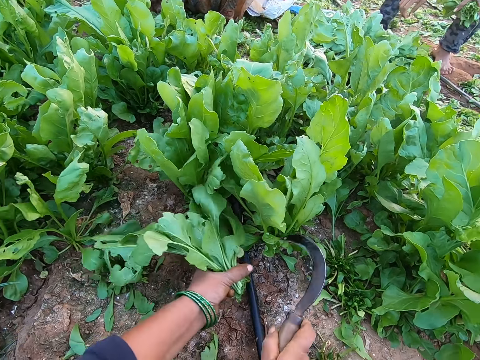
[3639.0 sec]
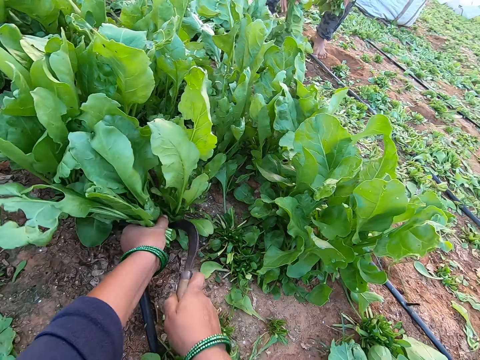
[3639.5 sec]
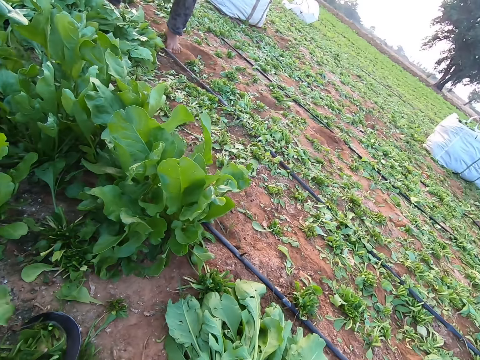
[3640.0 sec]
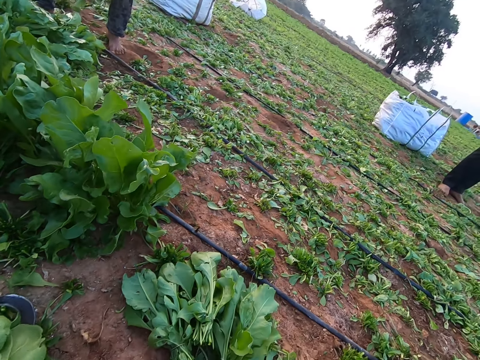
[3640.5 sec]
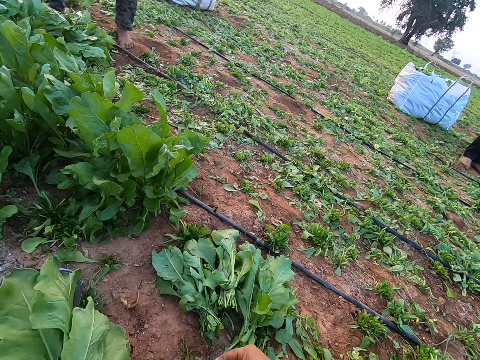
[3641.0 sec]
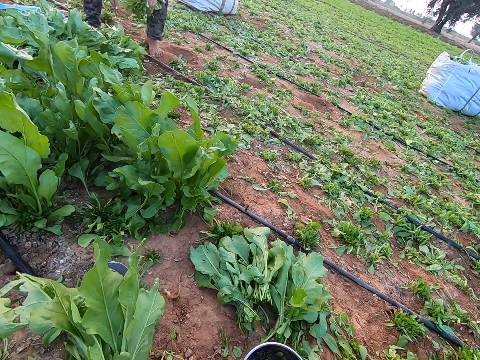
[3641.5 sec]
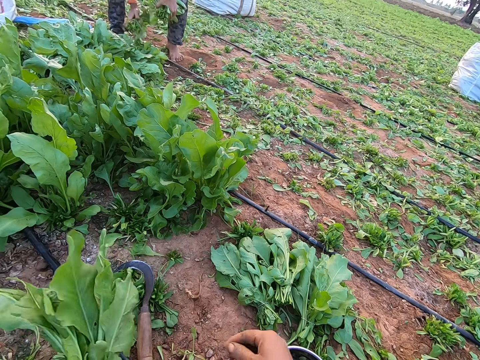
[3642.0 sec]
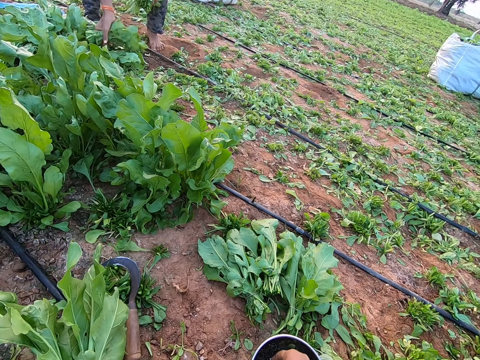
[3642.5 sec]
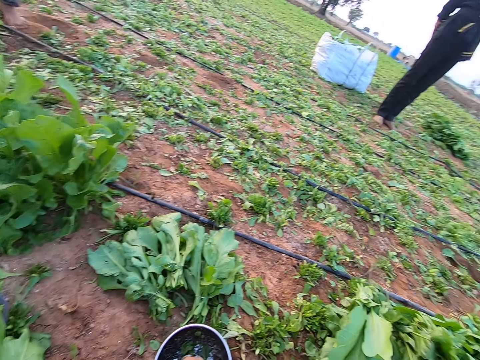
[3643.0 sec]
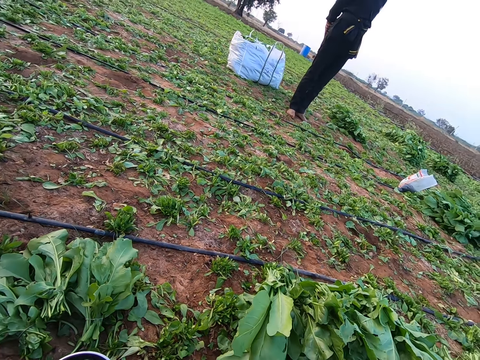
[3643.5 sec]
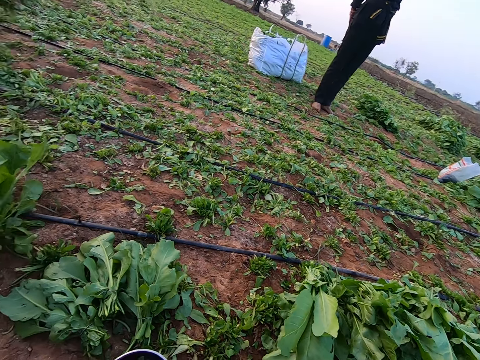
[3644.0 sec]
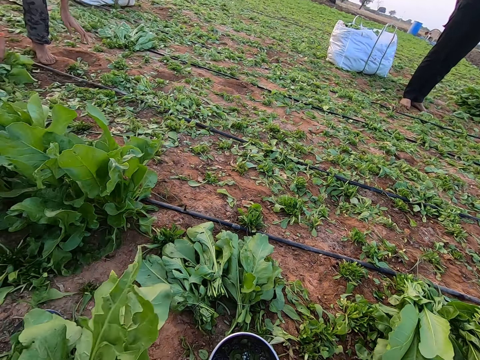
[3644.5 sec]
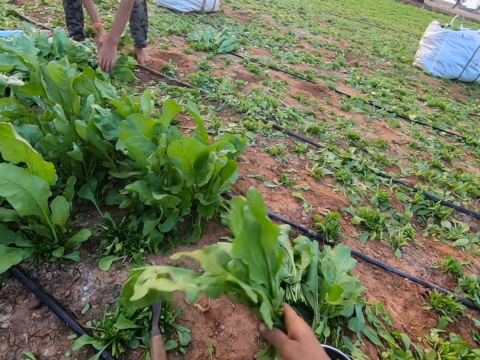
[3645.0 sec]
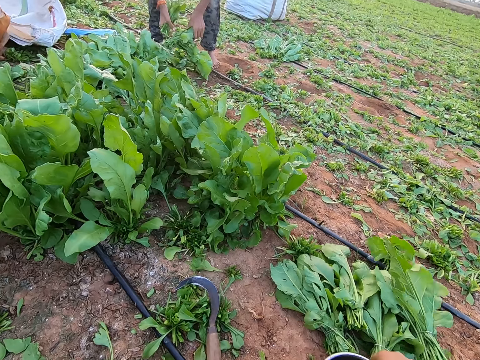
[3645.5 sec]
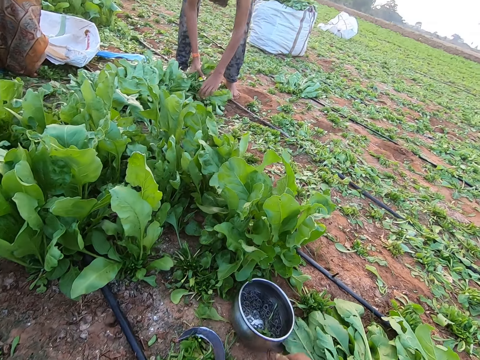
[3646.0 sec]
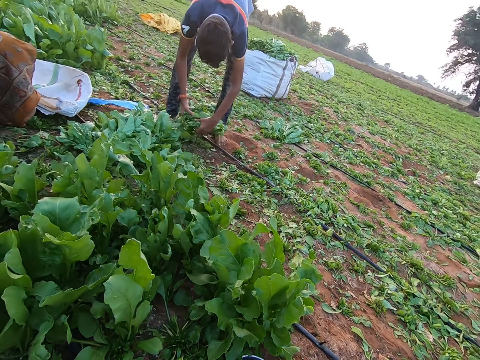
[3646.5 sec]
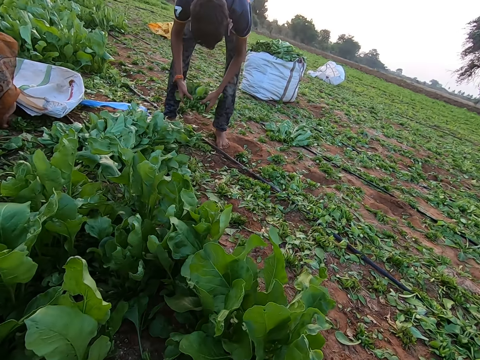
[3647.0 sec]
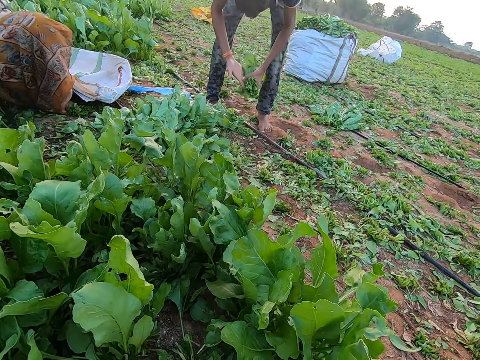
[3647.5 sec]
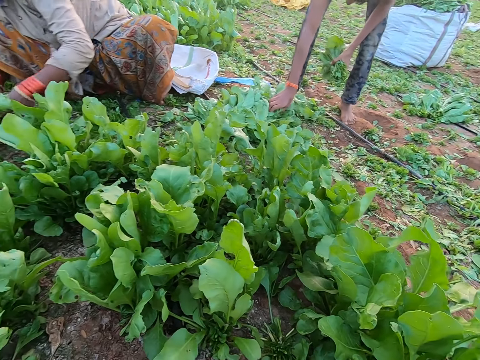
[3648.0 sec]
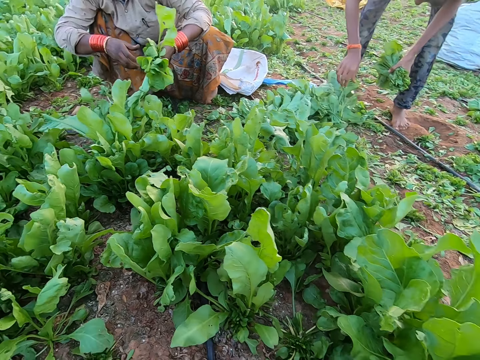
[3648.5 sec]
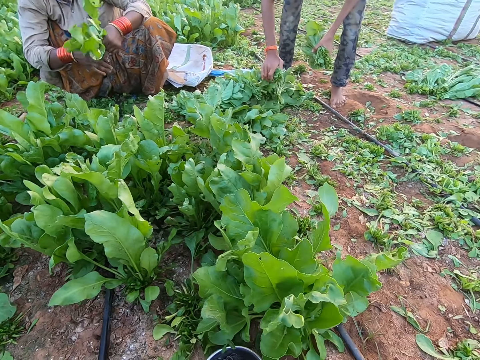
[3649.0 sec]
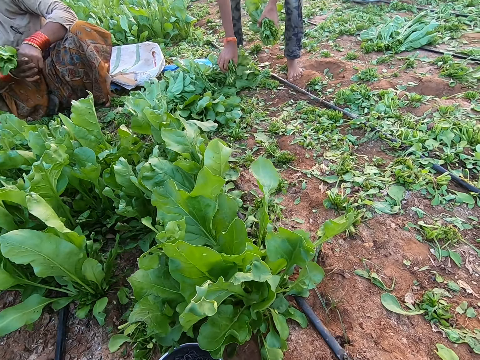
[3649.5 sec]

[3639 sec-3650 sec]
The camera wearer grabs a bunch of spinach on the ground with her left hand. The man picks the bunch of spinach from the ground with his right hand. The camera wearer cuts the bunch of spinach from the ground with the sickle in her right hand and places the sickle on the ground with her right hand. She picks a rubber band from the bowl on the ground with her right hand. The man picks a bunch of spinach from the ground with his right hand. The camera wearer picks a rubber band from the bowl on the ground with her right hand. The man picks a bunch of spinach from the ground with his right hand. The man places the bunches of spinach on the ground with his left hand. The camera wearer ties the bunch of spinach in her left hand with the rubber band in her right hand. The man picks bunches of spinach from the ground with both hands. The camera wearer places the bunch of spinach on the ground with her right hand. She moves the bowl on the ground with her right hand. She picks the bowl and puts the bowl on the ground. The man passes the bunch of spinach from his right hand to his left hand and adjusts a bunch of spinach on the ground with his right hand. The woman passes a bunch of spinach from her left hand to her right hand. The man picks bunches of spinach from the ground with his right hand.

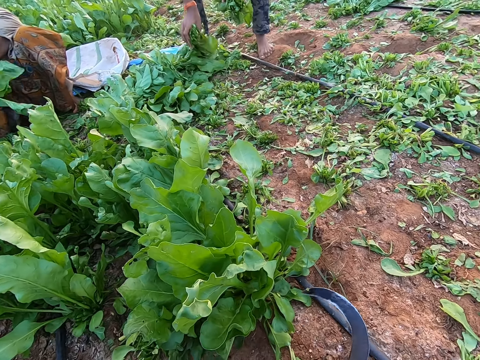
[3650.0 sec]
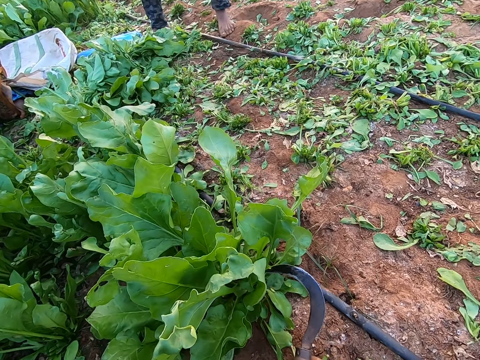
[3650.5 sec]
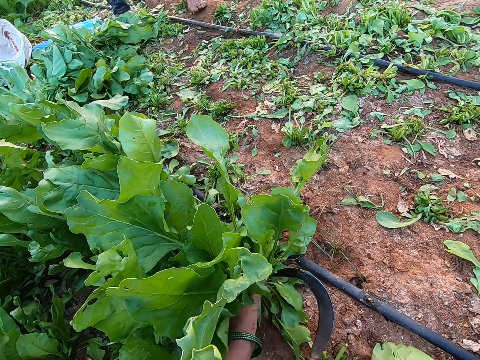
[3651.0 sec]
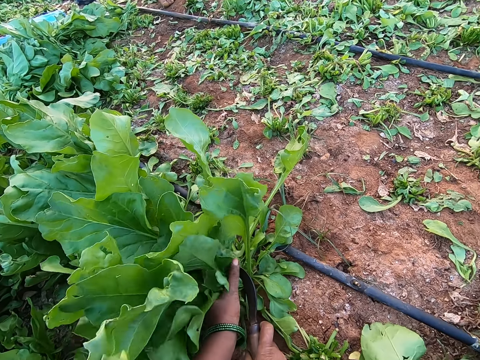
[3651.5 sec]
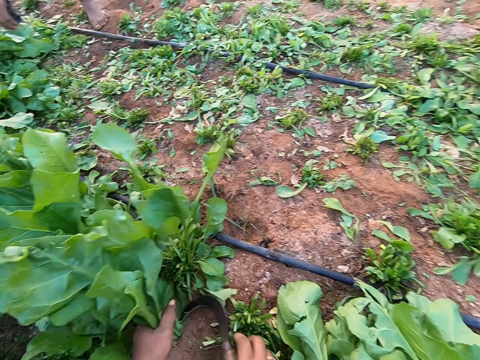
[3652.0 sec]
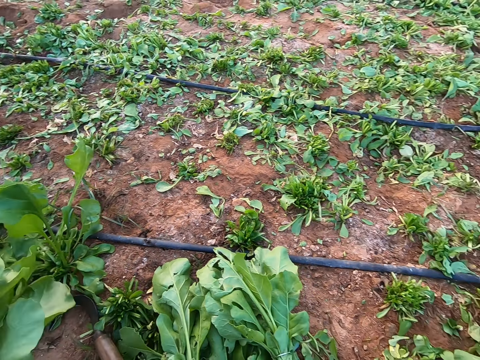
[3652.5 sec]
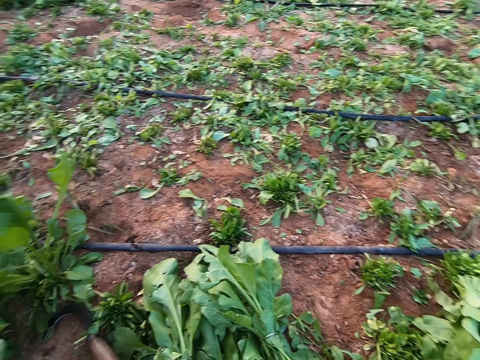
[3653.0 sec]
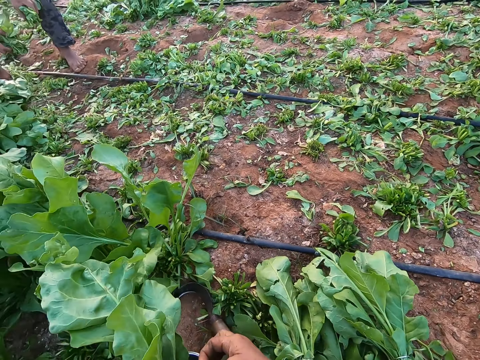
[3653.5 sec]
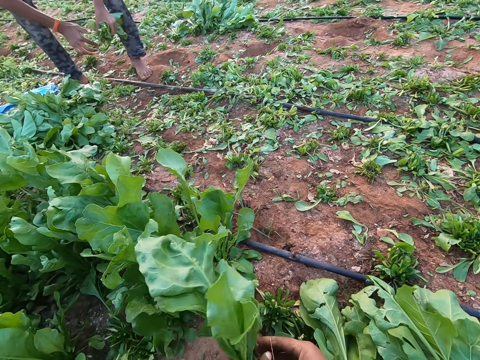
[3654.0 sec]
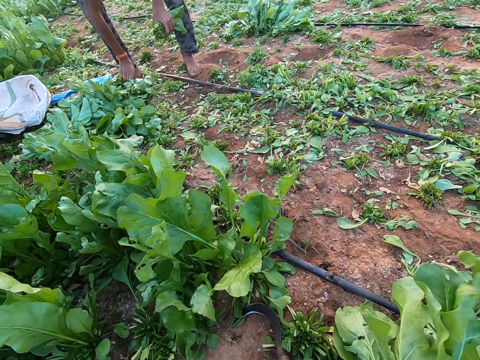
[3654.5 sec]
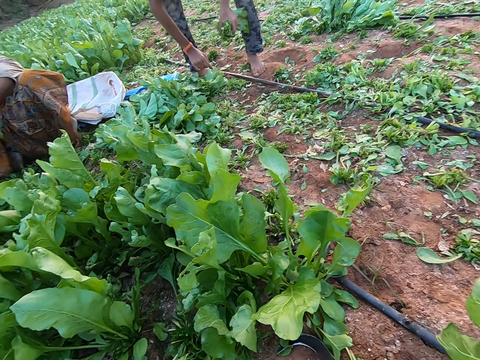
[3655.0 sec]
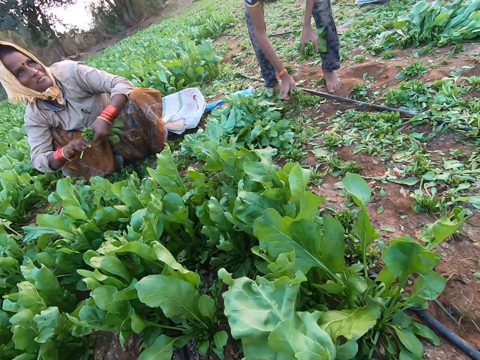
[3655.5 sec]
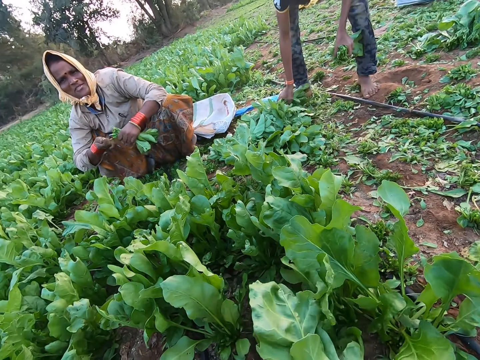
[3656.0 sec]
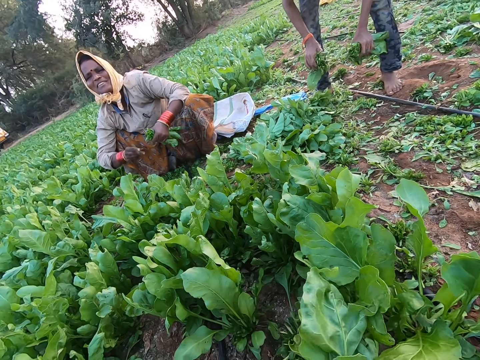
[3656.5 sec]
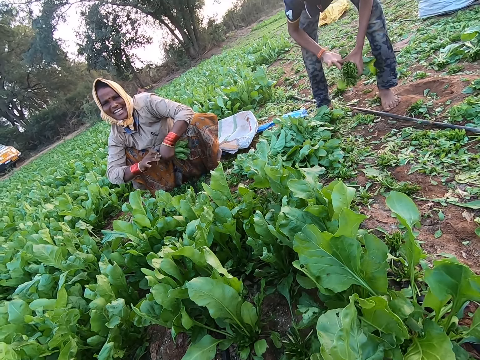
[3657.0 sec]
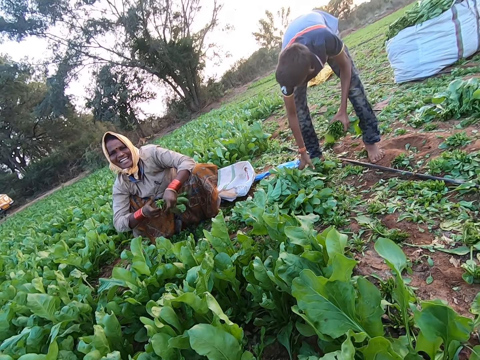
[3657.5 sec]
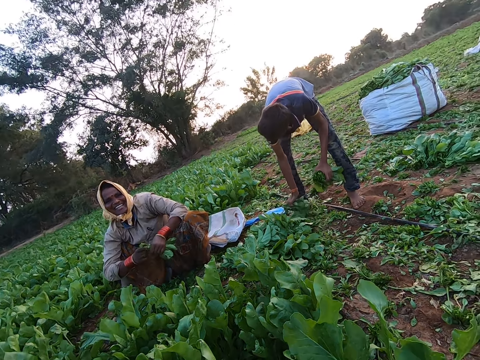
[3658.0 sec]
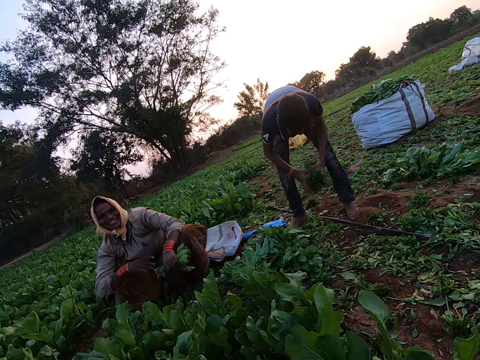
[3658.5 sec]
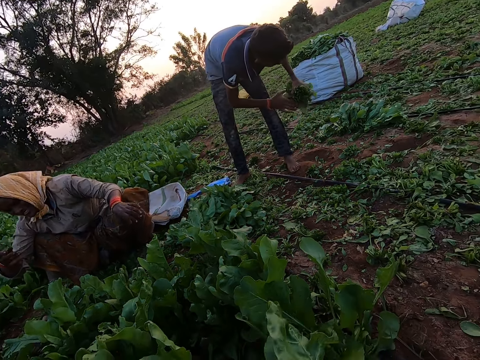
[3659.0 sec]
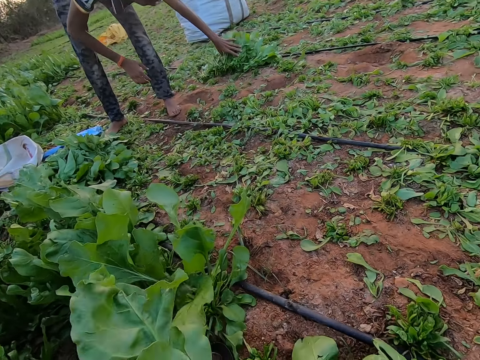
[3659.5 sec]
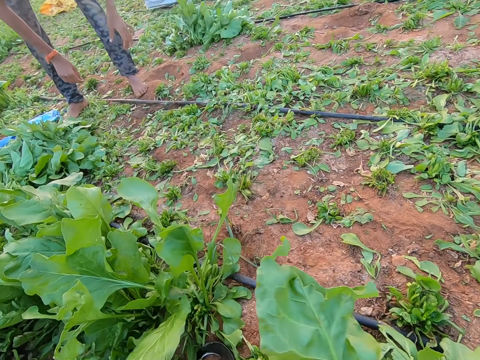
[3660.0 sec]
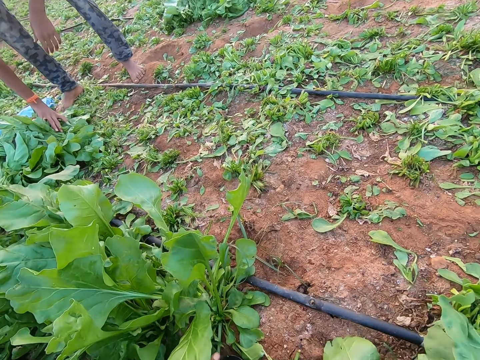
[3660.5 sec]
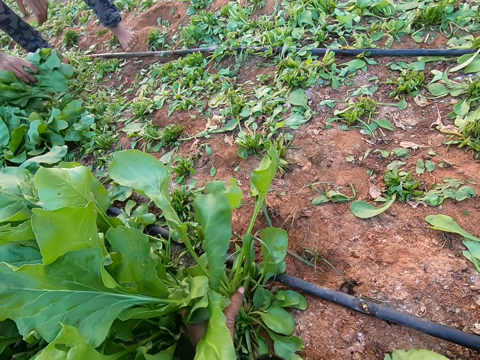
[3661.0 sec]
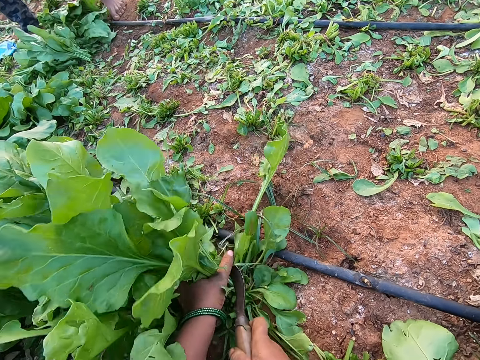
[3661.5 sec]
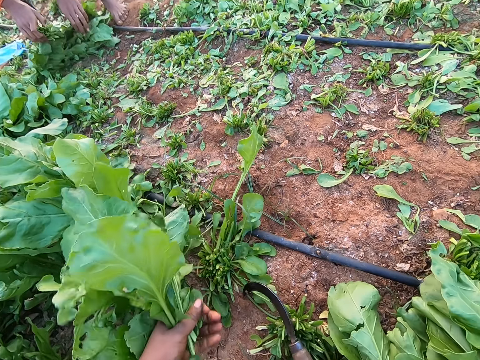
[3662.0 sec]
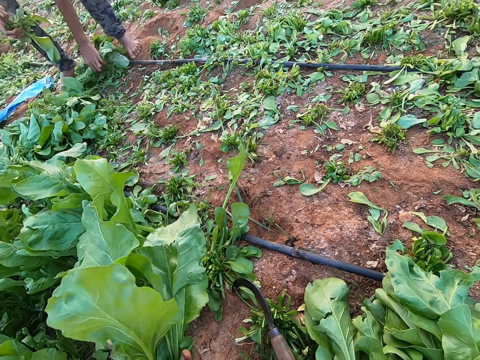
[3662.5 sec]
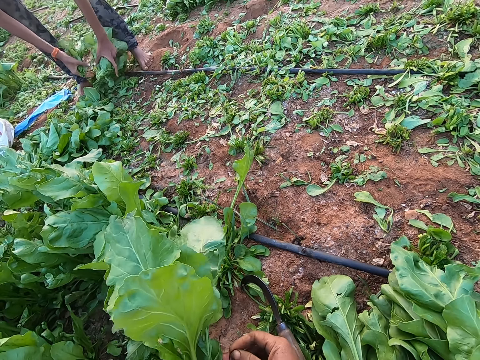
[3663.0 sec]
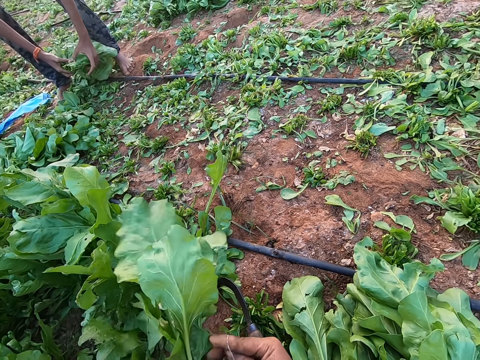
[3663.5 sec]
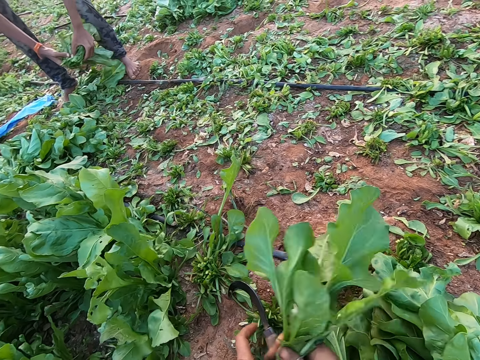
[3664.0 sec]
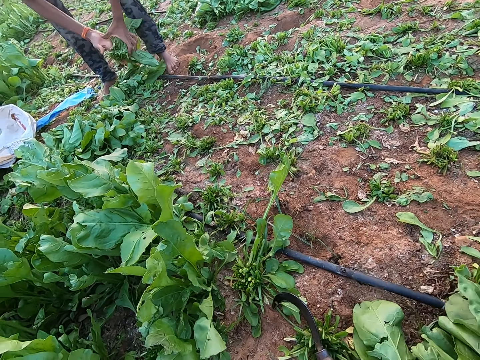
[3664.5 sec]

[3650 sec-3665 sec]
The camera wearer moves the bowl on the ground with her left hand. She grabs a bunch of spinach on the ground with her left hand. She cuts the bunch of spinach from the ground with the sickle in her right hand. She converses with the woman. She places the sickle on the ground with her right hand. She ties the bunch of spinach in her left hand with a rubber band in her right hand. The man passes a bunch of spinach from his right hand to his left hand. The camera wearer adjusts the bunch of spinach with both hands. The woman breaks a stem from spinach in the bunch of spinach in her left hand with her right hand. The man picks bunches of spinach from the ground with his right hand. The woman places the stem on the ground with her right hand. The man passes the bunches of spinach from his right hand to his left hand. The woman ties the bunch of spinach in her left hand with a rubber band in her right hand. The man picks a bunch of spinach from the ground with his right hand and passes the bunch of spinach from his right hand to his left hand. The woman places the bunch of spinach on the ground with her left hand. The man places the bunches of spinach on the bunches of spinach on the ground with his left hand. The camera wearer places the bunch of spinach on the ground with her right hand. The man moves some bunches of spinach on the ground with his right hand. The camera wearer grabs a bunch of spinach on the ground with her left hand, cuts the bunch of spinach from the ground with the sickle in her right hand and places the sickle on the ground with her right hand. The man picks some of the bunches of spinach from the ground with both hands. The camera wearer ties the bunch of spinach in her left hand with a rubber band in her right hand. The man passes the bunch of spinach in his right hand to his left hand.
